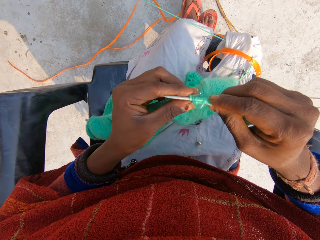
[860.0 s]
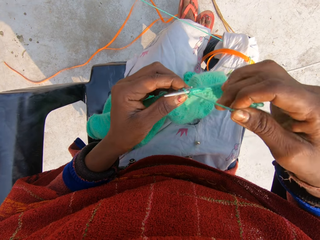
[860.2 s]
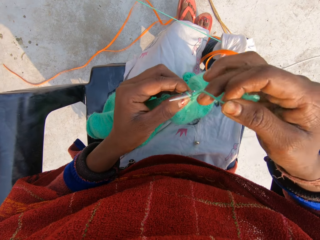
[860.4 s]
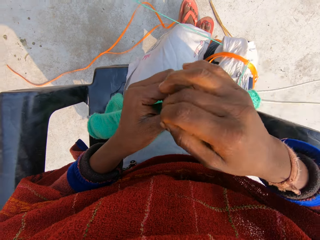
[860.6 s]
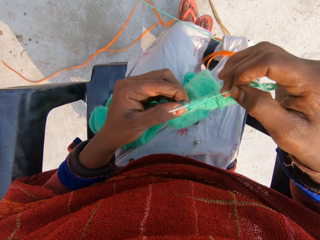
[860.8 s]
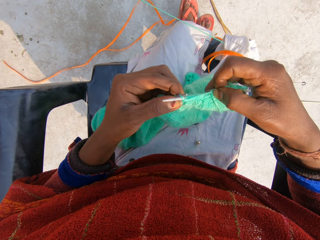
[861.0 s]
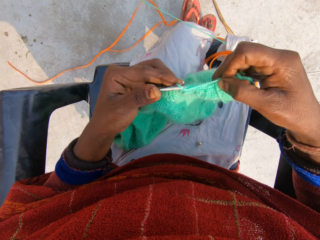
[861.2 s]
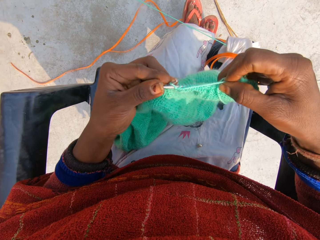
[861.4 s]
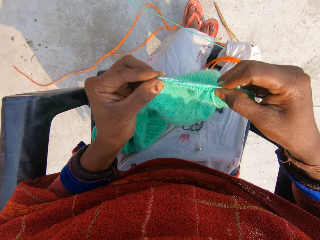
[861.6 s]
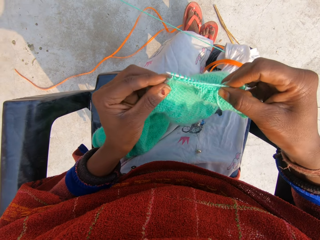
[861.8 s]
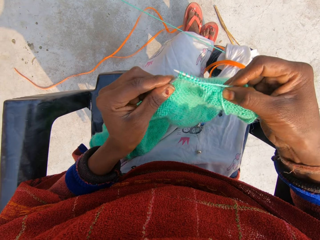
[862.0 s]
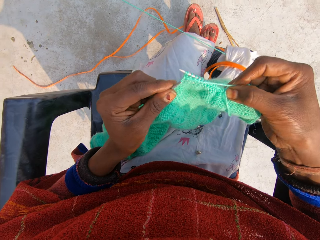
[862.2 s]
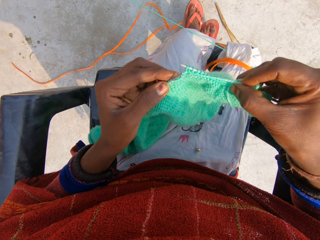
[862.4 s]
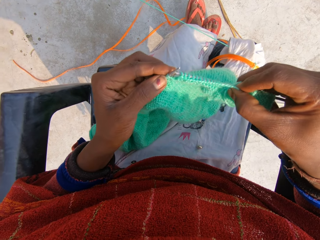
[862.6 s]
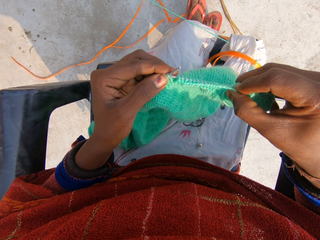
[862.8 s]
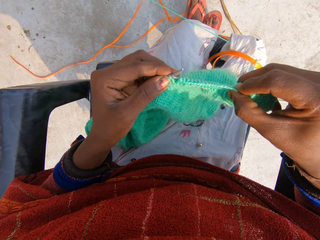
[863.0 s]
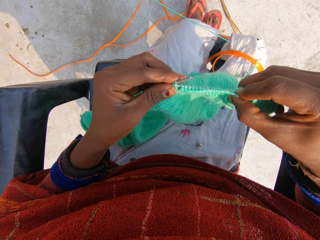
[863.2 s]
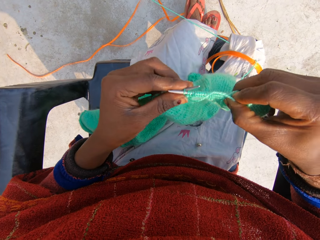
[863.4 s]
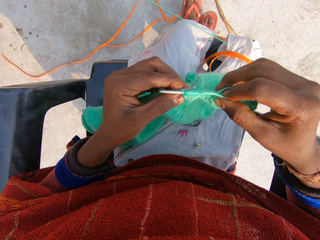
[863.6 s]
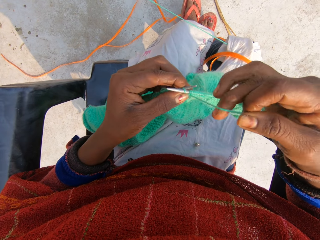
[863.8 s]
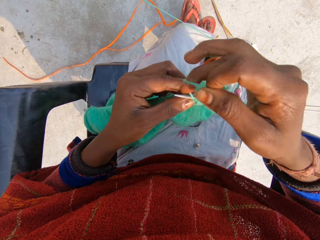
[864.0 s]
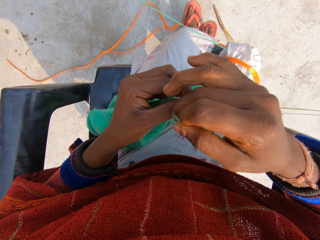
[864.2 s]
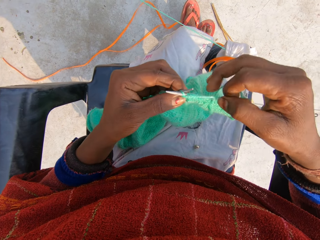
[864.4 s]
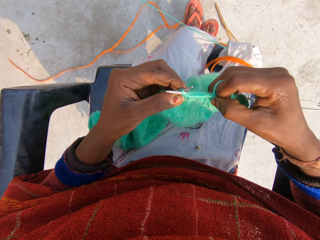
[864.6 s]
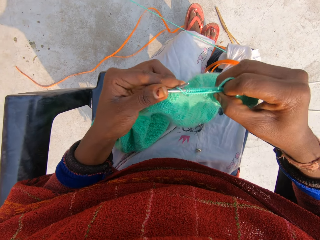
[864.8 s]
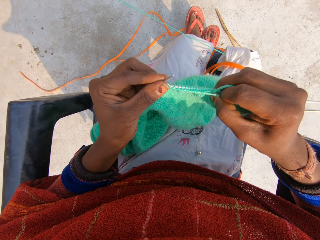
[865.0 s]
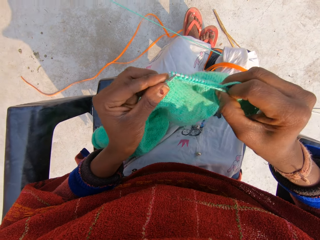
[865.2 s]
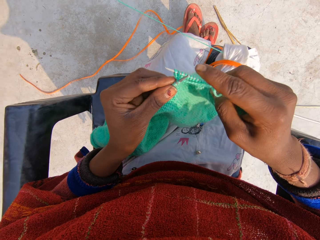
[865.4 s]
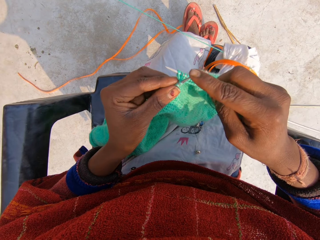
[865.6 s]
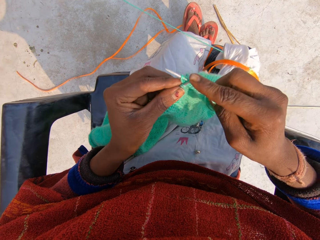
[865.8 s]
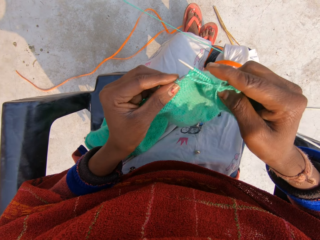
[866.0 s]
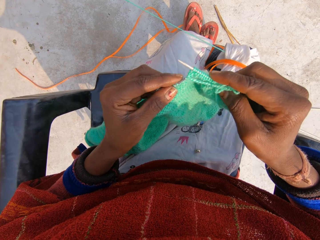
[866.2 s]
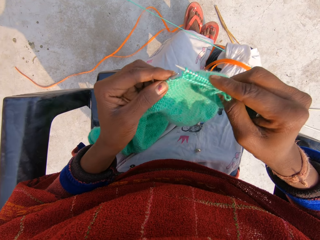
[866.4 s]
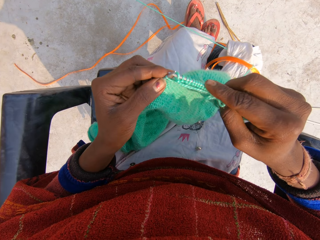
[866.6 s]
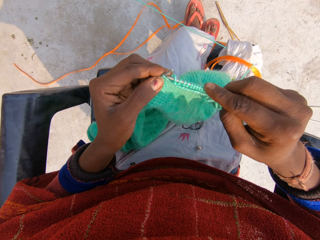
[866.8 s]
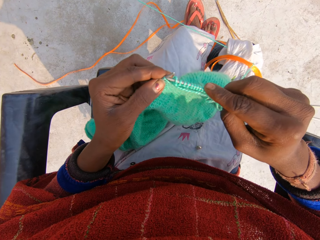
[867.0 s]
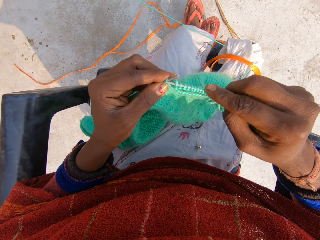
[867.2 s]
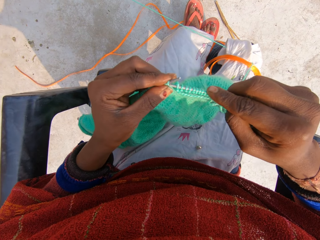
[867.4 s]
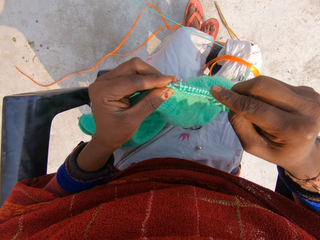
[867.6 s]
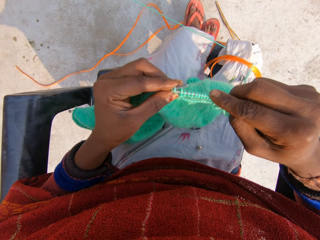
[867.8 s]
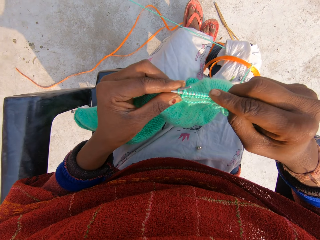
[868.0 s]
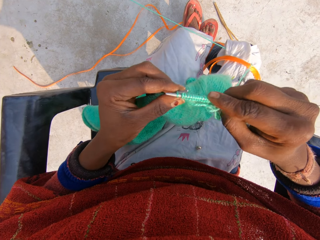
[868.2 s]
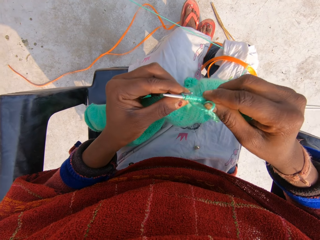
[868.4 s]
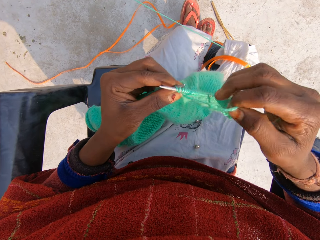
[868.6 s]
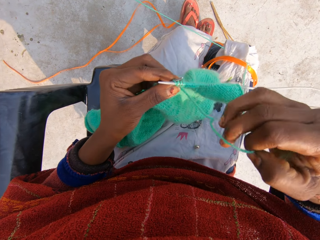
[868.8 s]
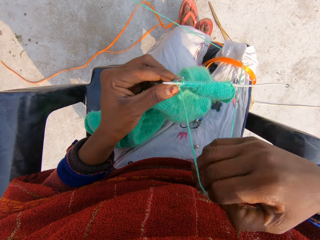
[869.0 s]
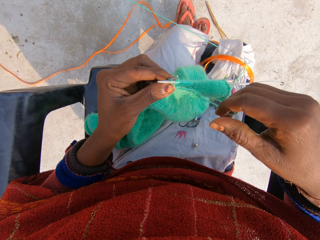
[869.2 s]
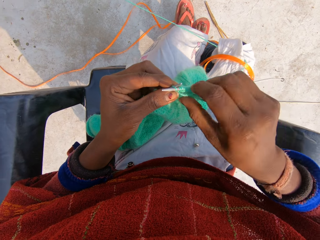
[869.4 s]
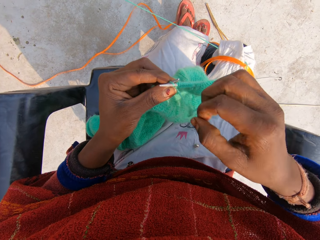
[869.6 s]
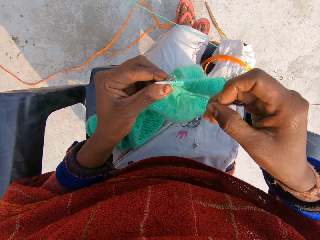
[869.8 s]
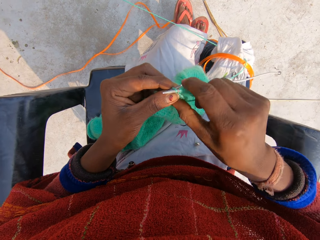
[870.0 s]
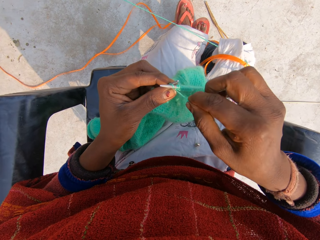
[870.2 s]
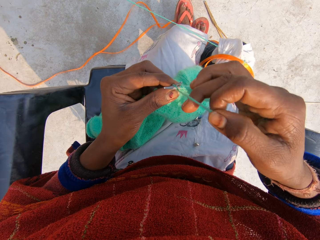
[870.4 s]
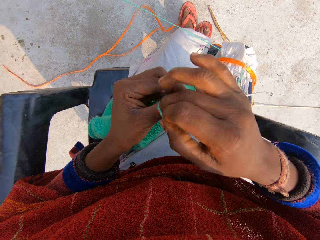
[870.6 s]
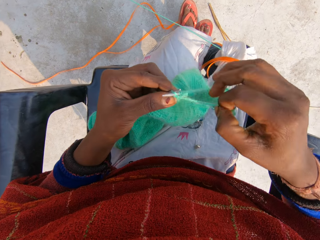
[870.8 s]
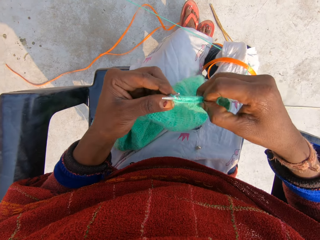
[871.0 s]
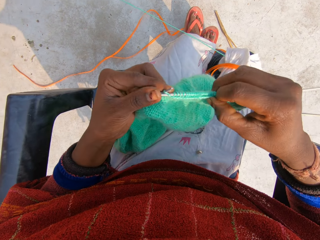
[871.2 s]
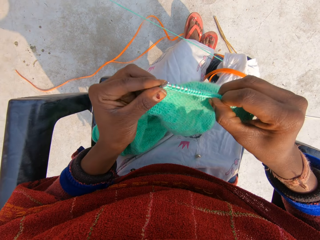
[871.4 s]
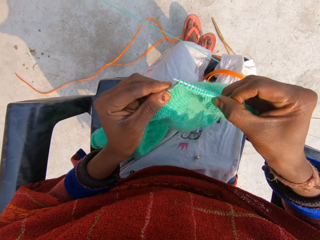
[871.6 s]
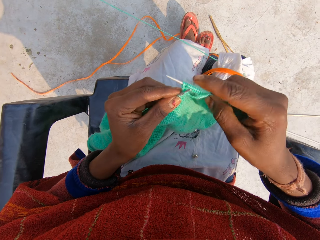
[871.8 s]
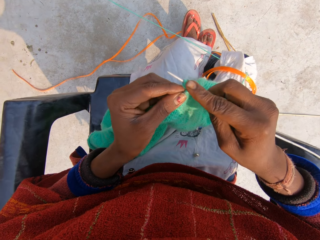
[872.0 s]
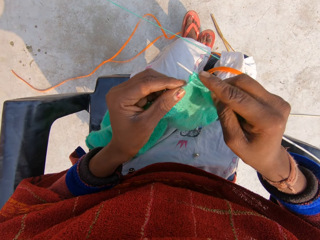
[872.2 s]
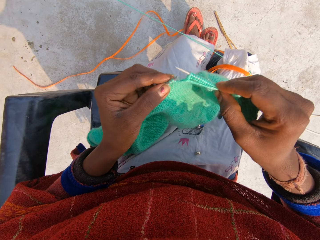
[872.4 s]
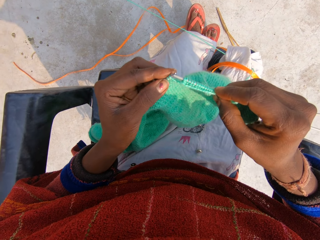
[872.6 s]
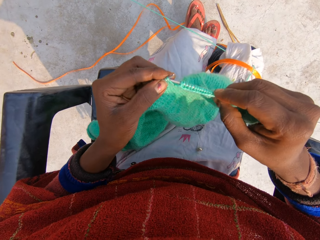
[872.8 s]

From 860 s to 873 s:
The camera wearer rolls the knitting thread on the knitting needle. She knits the garment with her hands. She rolls the knitting thread on the knitting needle. She knits the garment with her hands. She holds the knitting thread with her right hand. She rolls the knitting thread on the knitting needle. She knits the garment with her hands.

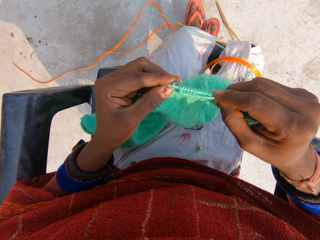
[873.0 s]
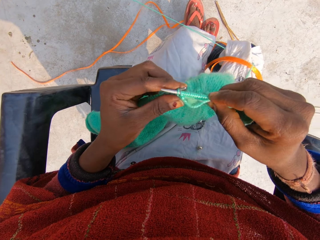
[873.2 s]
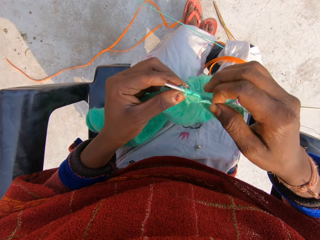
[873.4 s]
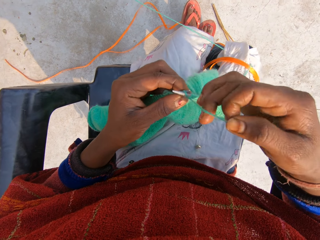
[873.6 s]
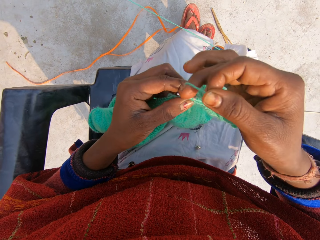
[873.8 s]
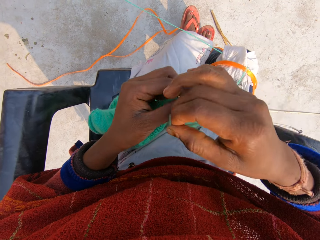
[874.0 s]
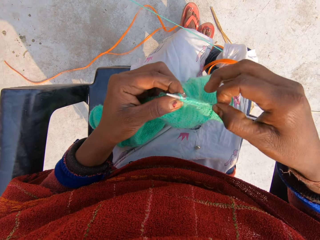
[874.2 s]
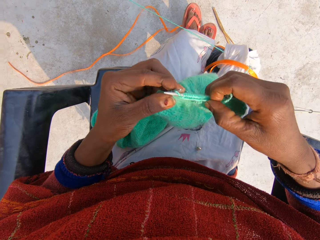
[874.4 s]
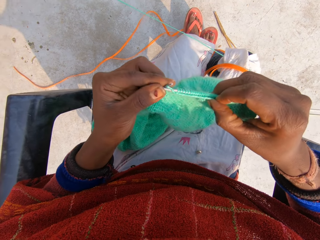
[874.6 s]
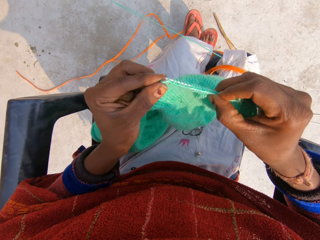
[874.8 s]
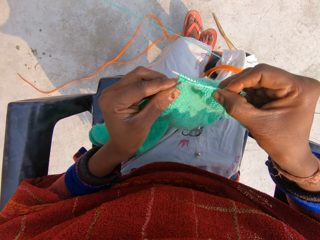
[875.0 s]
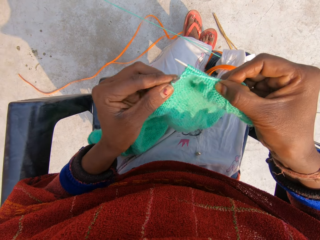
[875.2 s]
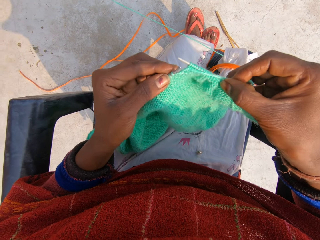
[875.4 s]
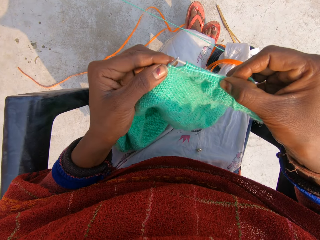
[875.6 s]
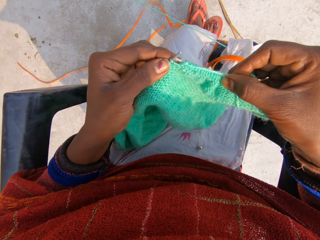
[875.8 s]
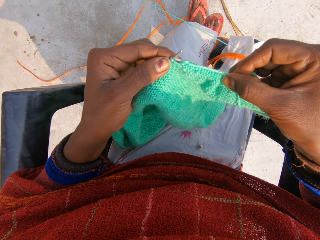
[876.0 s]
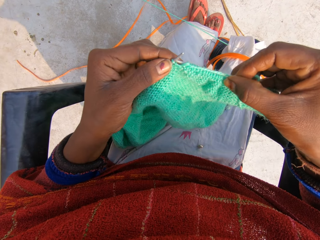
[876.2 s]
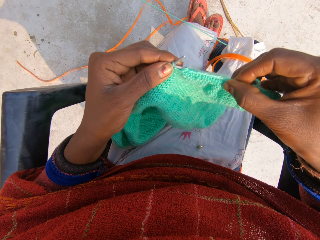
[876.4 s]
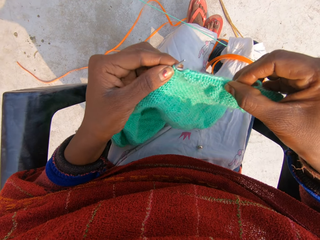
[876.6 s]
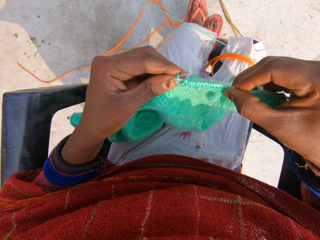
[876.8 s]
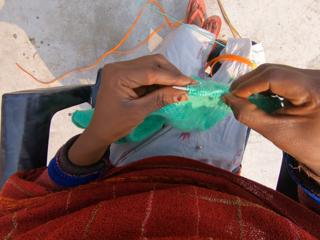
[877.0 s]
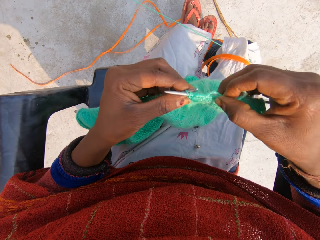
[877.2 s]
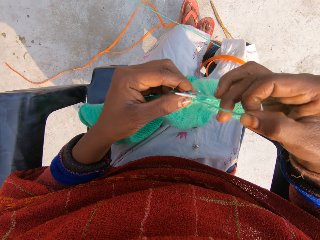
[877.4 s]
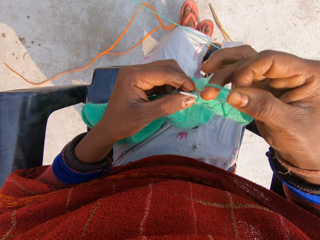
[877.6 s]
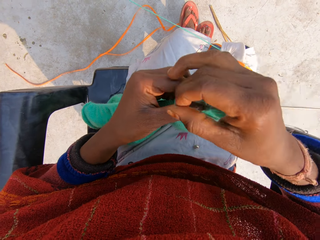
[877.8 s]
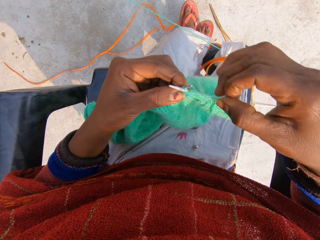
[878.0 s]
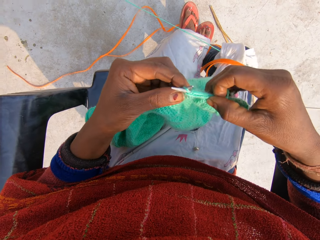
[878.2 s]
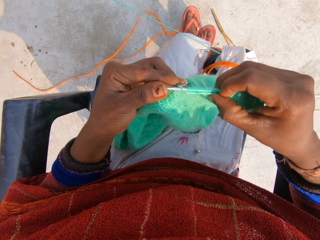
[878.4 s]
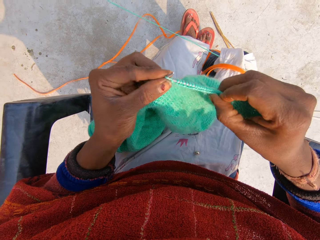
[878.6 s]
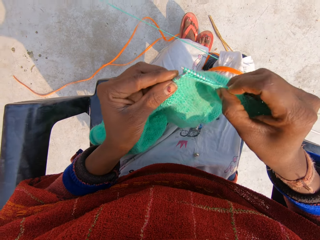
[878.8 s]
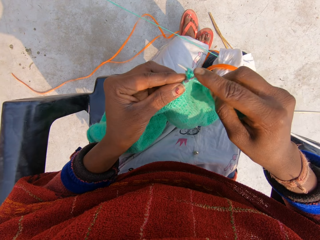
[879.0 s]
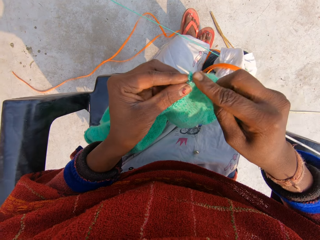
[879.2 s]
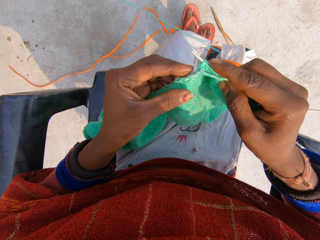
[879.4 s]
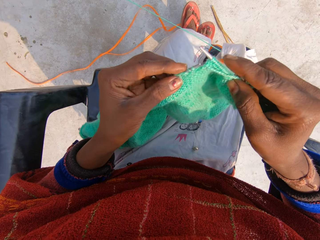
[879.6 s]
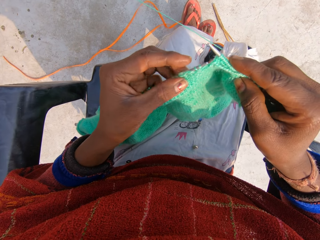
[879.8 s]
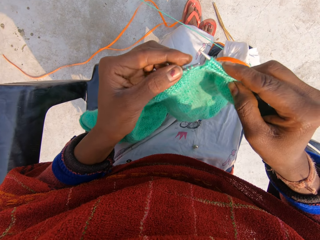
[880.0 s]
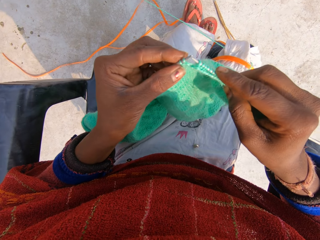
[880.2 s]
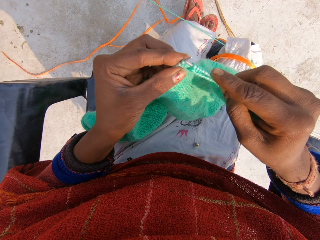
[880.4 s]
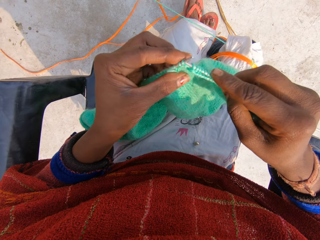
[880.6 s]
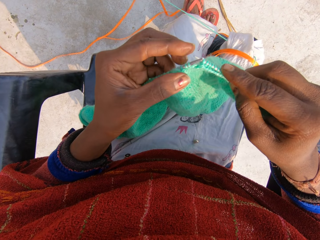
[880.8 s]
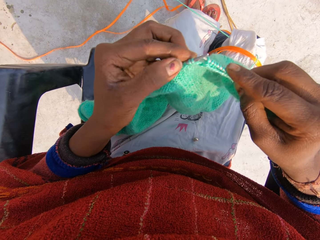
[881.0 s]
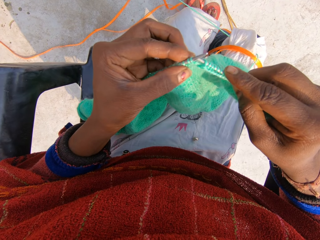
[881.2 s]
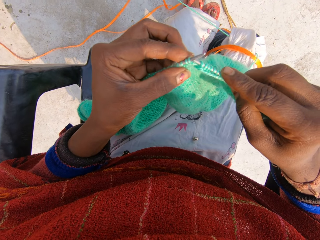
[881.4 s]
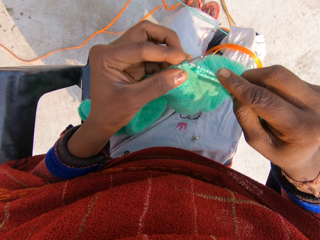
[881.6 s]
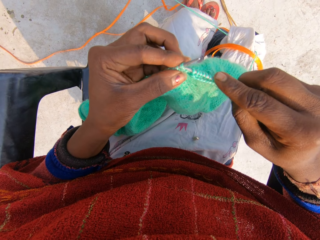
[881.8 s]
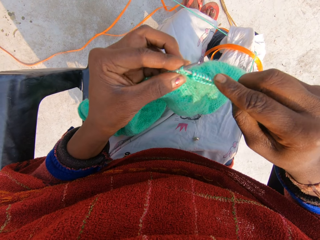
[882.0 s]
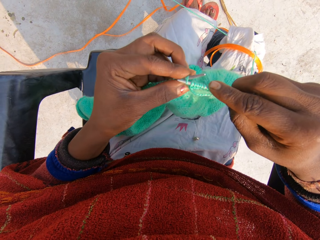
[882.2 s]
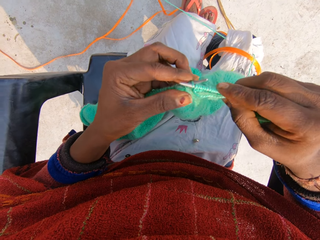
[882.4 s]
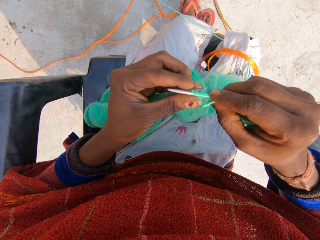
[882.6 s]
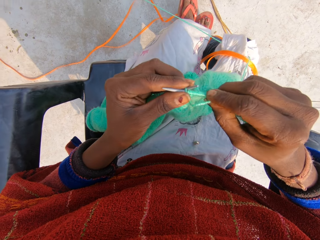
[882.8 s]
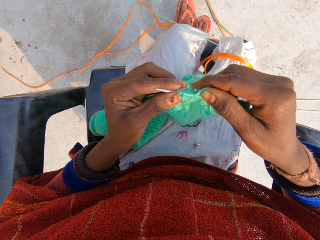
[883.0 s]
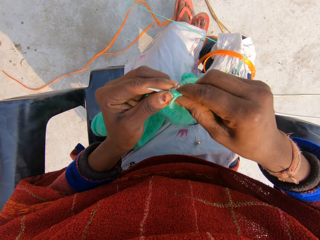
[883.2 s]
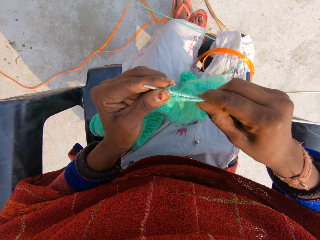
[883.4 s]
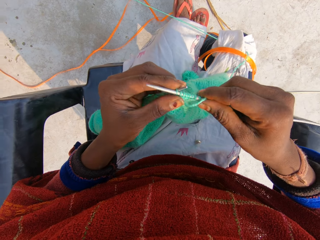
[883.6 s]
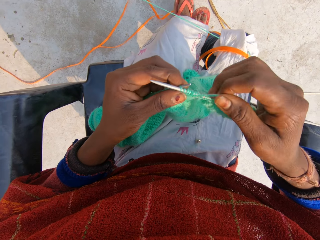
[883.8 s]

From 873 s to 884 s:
The camera wearer rolls the knitting thread on the knitting needle. She knits the garment with her hands. She rolls the knitting thread on the knitting needle. She knits the garment with her hands.
